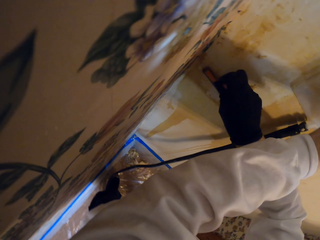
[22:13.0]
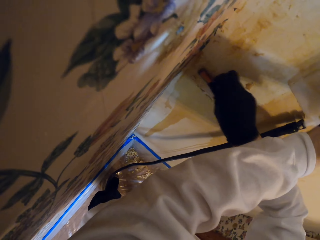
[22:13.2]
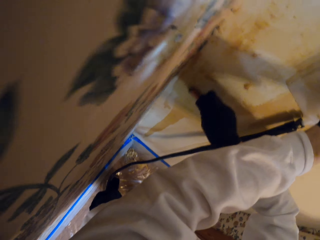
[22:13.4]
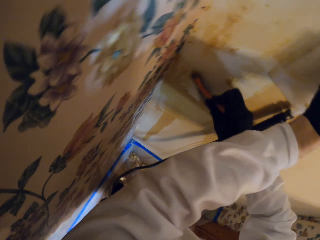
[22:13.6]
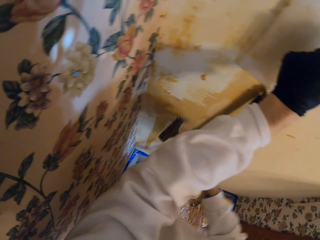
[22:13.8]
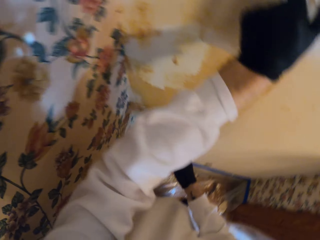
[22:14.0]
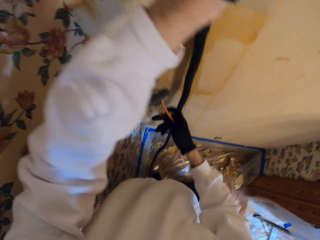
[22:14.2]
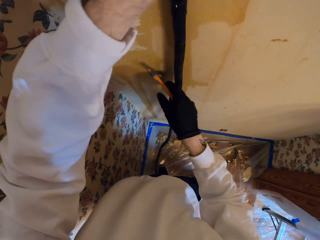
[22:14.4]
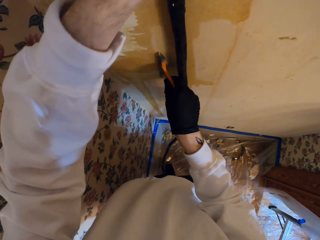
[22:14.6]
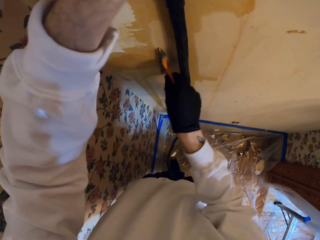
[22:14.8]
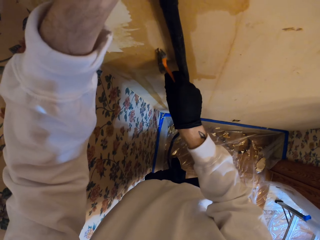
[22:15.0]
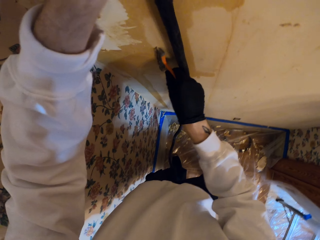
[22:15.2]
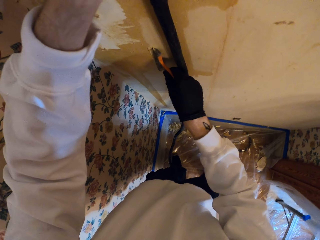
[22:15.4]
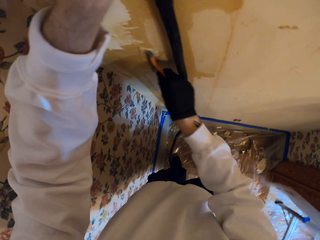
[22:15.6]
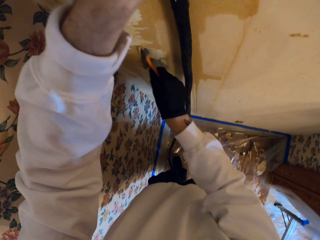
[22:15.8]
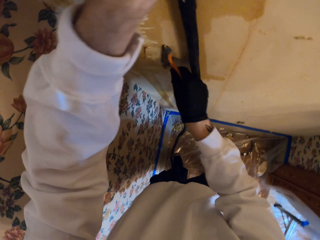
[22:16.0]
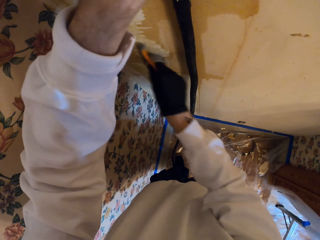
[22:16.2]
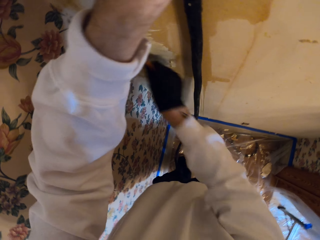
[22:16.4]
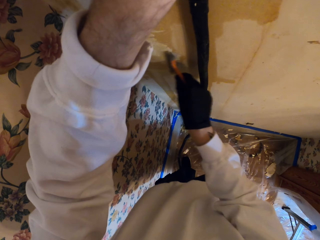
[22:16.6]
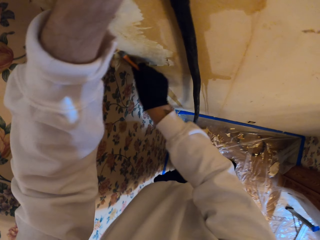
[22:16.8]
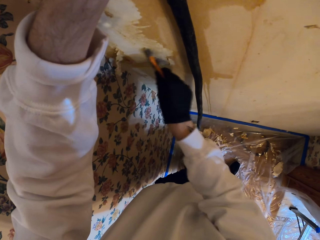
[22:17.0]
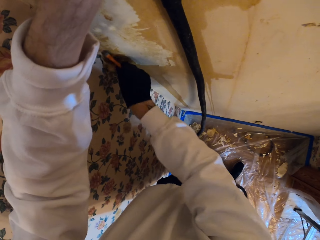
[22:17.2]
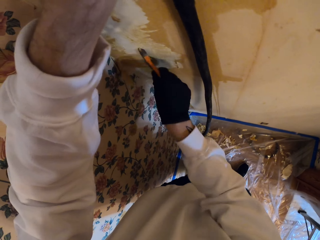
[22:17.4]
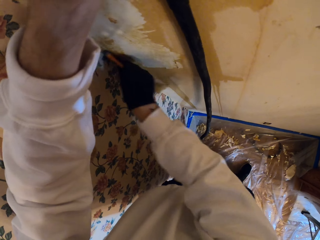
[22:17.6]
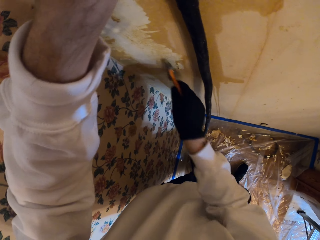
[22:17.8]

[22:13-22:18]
The camera wearer removes the dirt on the wall with a scraper.

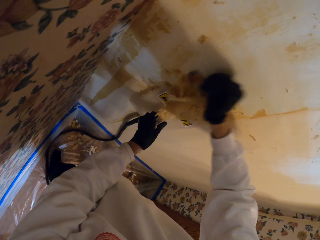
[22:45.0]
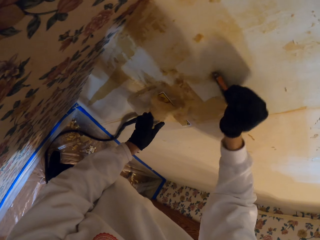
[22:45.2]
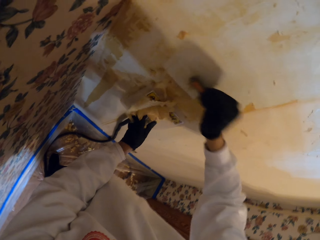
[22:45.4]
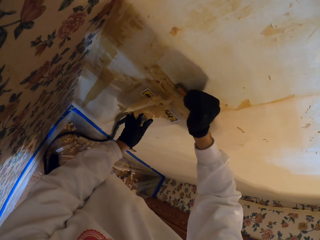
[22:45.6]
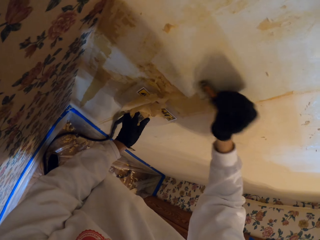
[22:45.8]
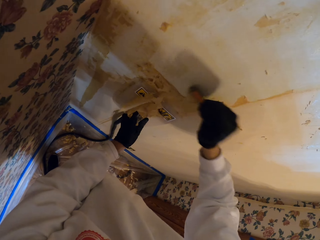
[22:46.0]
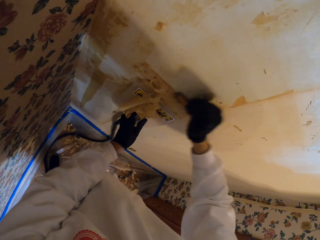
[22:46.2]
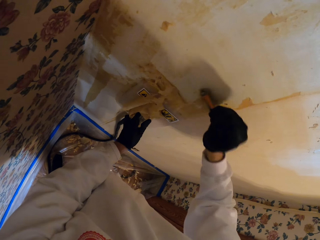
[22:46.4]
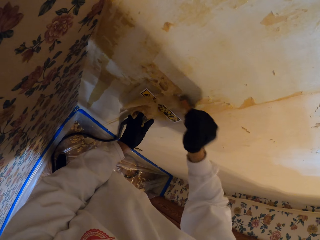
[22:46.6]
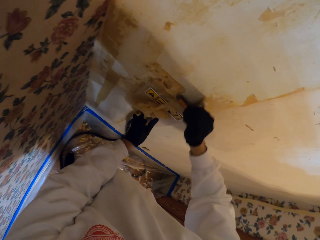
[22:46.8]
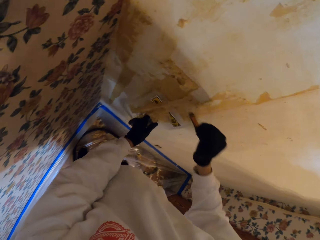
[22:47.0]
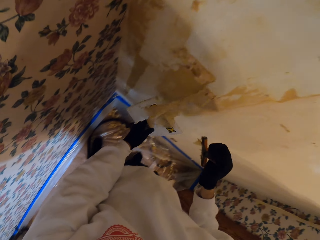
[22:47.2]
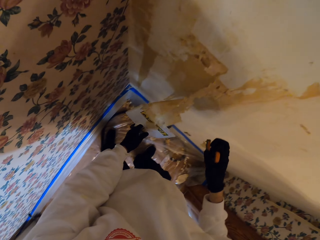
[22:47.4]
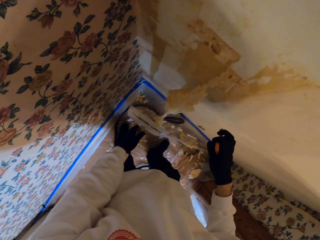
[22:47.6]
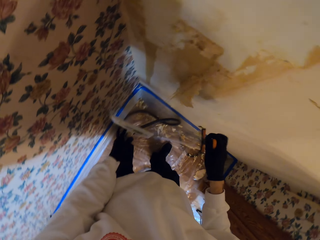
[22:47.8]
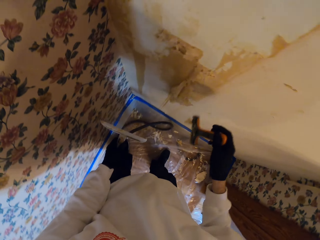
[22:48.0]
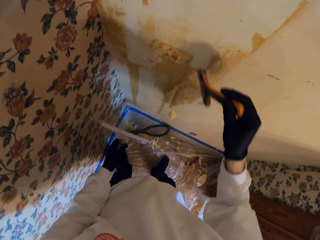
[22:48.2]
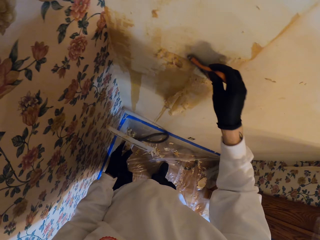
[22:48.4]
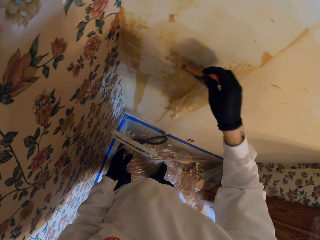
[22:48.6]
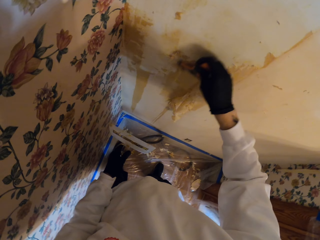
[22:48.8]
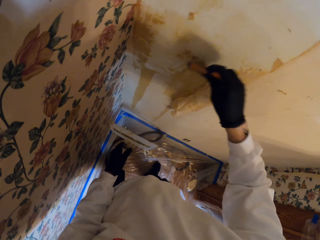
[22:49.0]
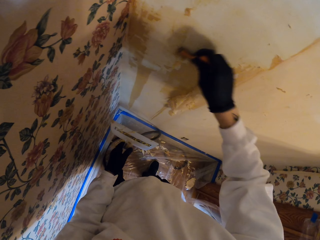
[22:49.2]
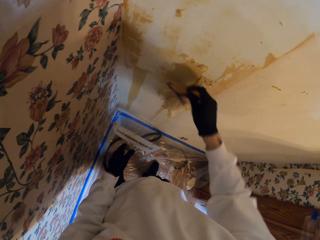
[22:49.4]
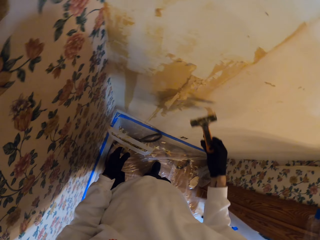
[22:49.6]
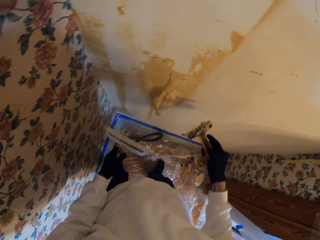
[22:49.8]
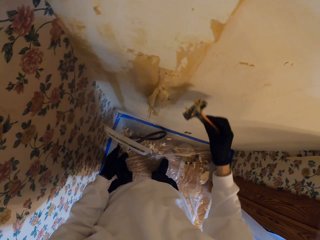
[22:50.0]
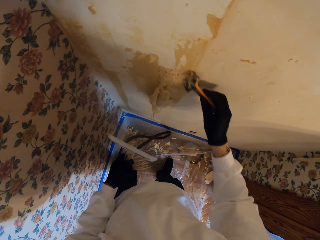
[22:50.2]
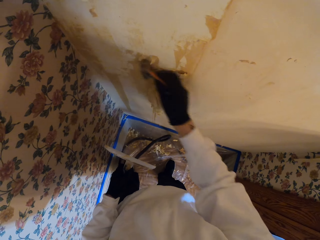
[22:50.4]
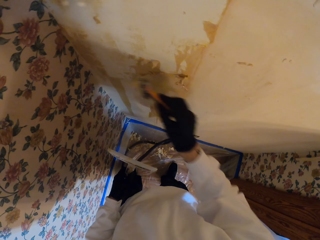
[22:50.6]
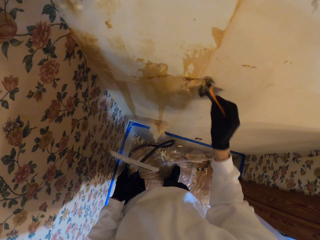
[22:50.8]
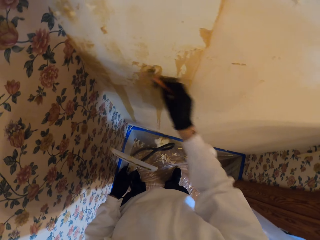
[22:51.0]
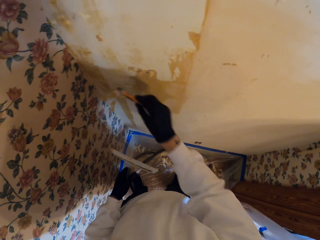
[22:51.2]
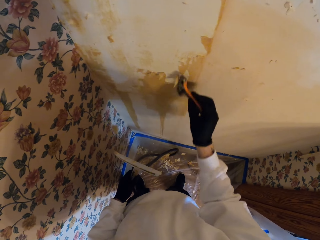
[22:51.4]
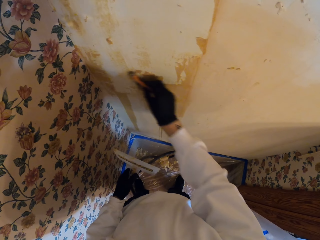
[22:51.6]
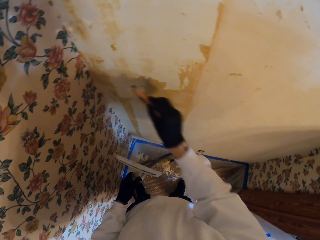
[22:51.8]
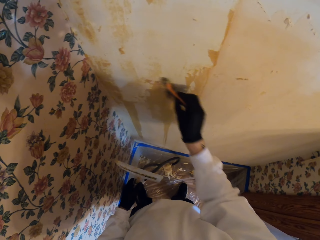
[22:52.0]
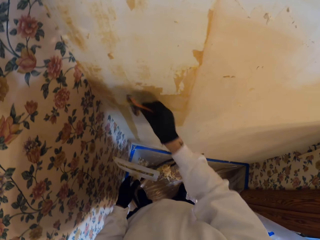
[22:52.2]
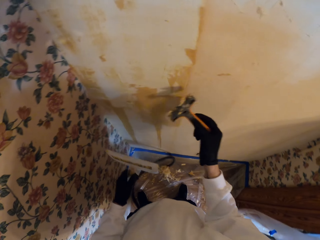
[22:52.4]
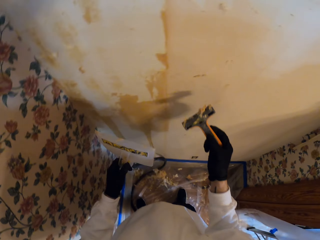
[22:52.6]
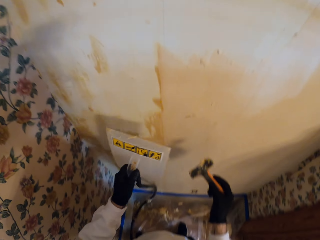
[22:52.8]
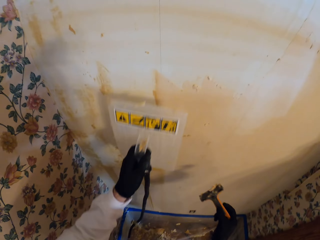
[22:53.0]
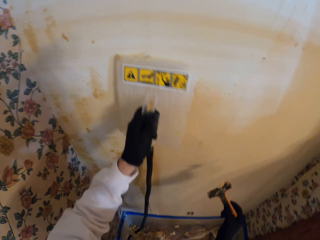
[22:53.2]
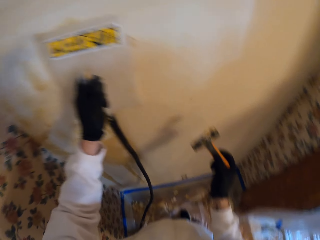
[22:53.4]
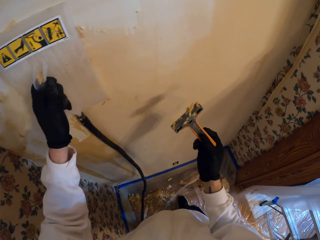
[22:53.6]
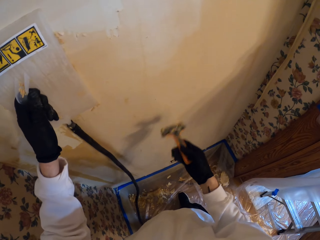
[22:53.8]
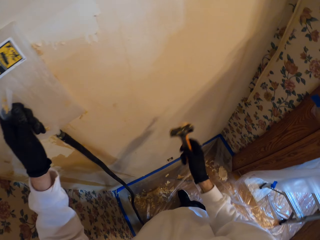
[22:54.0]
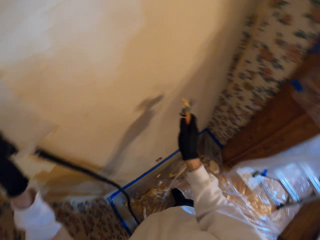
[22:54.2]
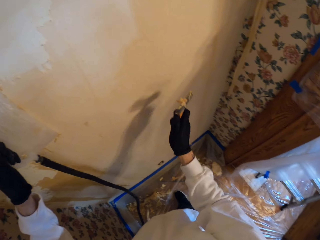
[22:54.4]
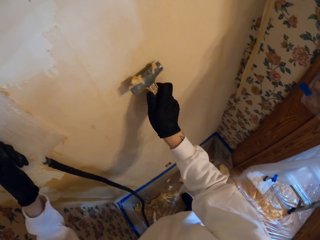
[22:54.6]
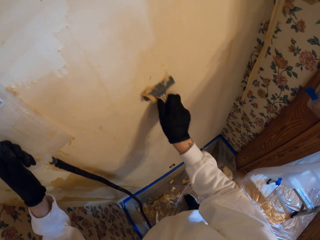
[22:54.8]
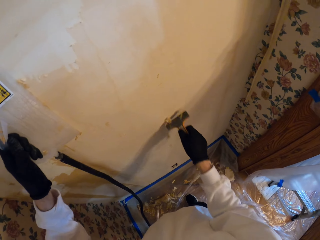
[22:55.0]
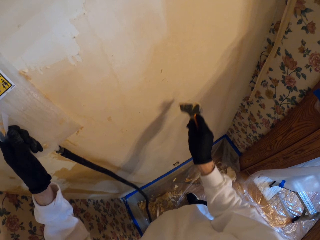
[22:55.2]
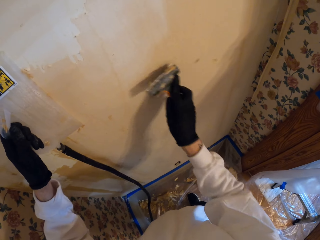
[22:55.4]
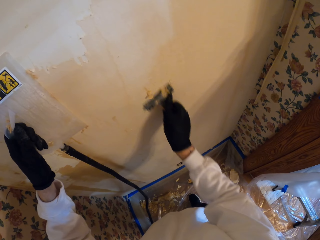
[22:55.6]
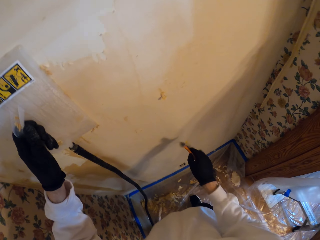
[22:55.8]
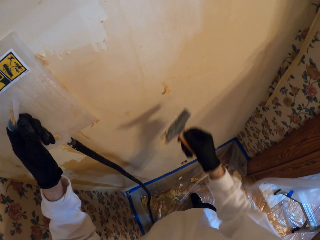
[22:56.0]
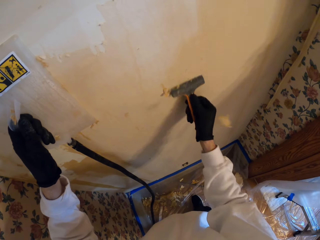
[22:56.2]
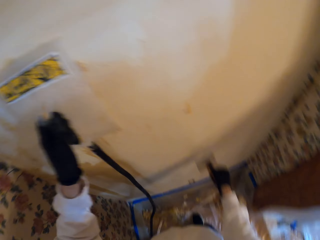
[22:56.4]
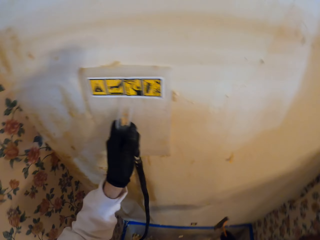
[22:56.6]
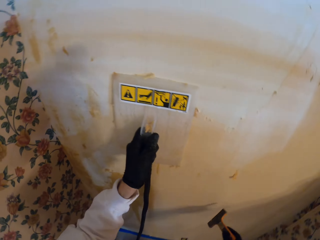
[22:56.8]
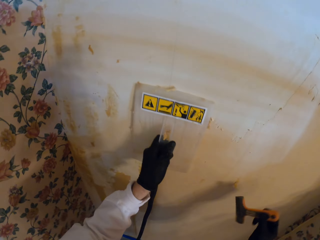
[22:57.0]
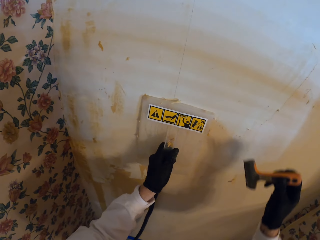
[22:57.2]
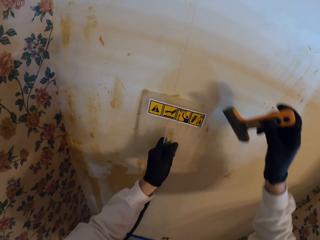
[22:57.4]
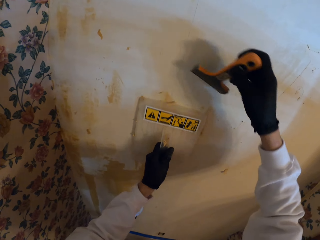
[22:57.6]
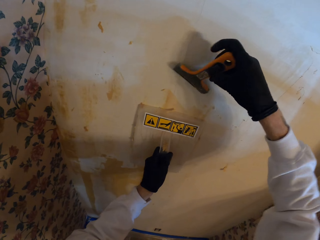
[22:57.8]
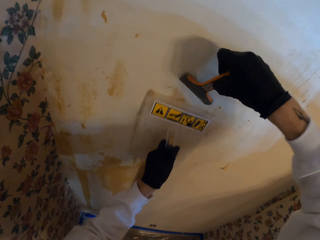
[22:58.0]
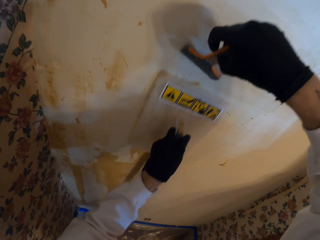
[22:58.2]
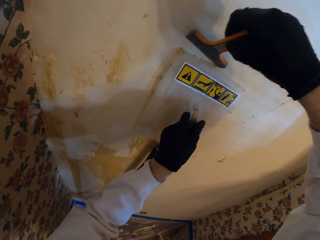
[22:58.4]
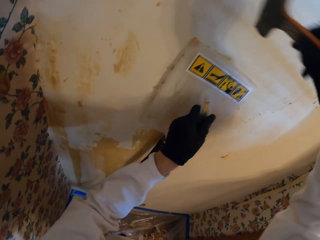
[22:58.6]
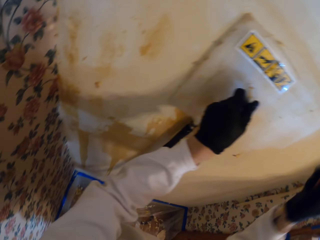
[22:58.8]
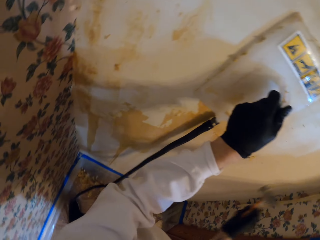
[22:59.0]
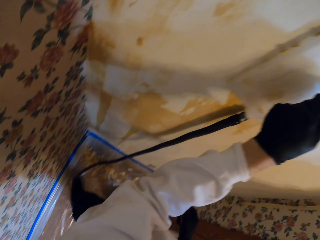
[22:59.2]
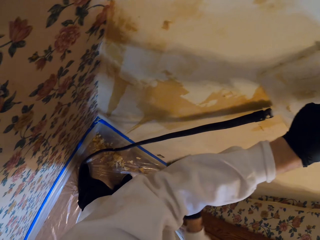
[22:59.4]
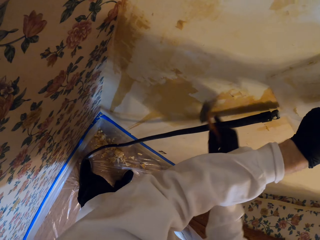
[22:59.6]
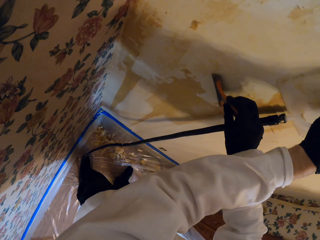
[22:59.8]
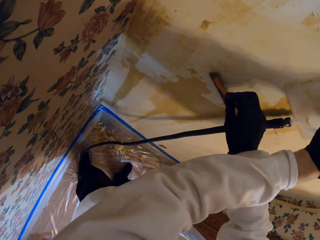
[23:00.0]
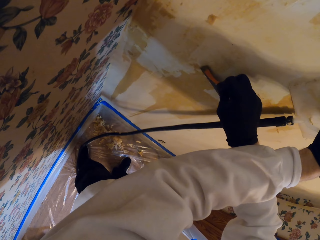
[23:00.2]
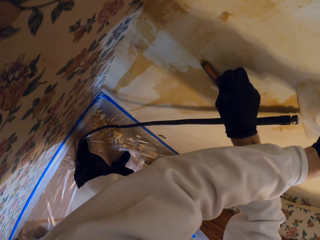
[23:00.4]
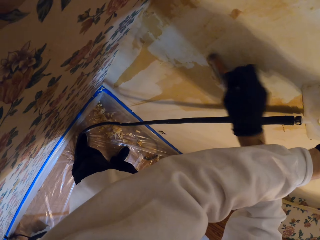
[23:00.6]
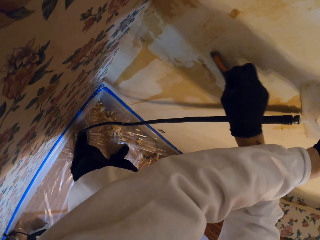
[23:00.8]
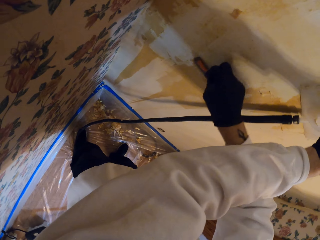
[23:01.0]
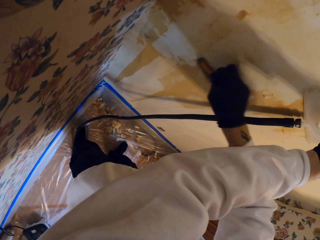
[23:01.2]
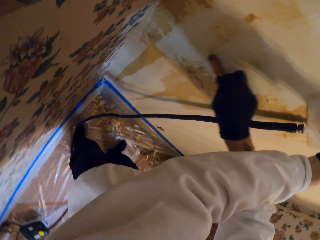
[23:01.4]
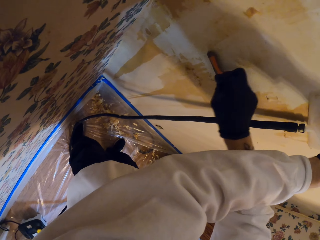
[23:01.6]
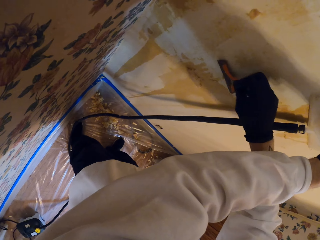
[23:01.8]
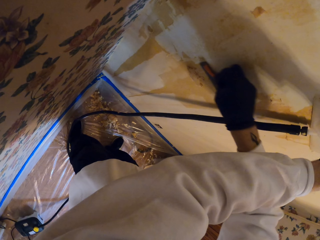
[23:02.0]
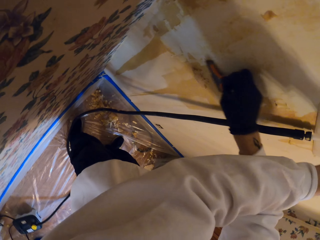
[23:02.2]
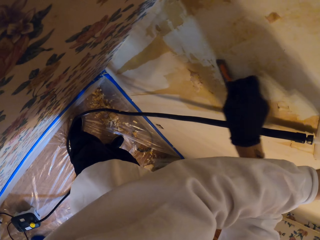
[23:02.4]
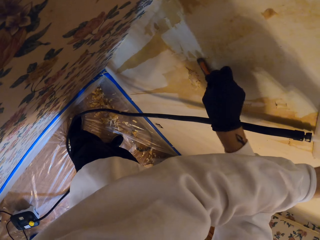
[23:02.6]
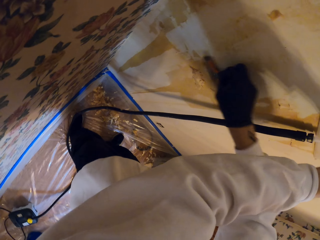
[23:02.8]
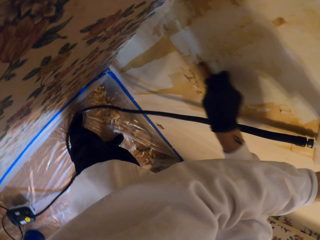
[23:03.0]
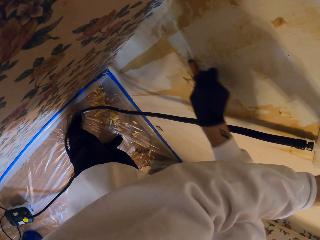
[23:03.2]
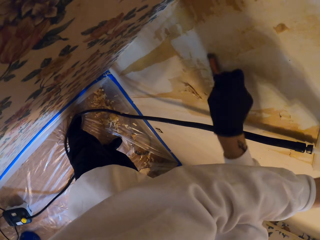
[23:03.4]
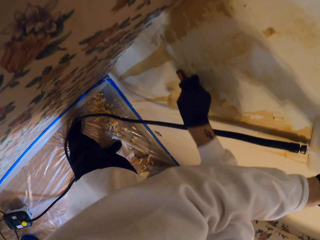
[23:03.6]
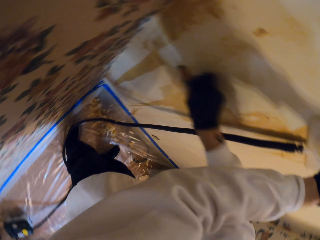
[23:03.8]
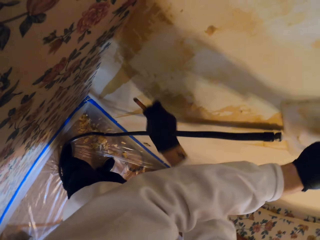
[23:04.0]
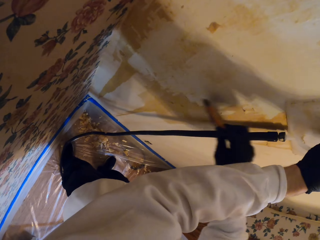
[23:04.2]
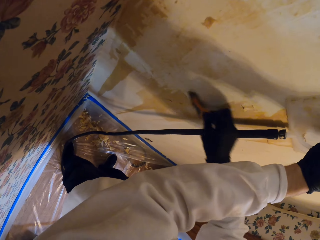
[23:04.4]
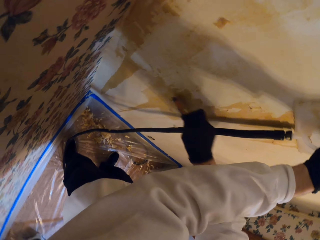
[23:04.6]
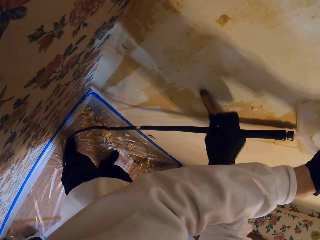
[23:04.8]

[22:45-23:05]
The camera wearer removes the float from the wall. They stare at the wall. They scrape the wallpaper off. They place the float on the wall. They wipe the paint scraper. They scrape the wallpaper off. They stare at the wall. They adjust the float. They stare down. They scrape the wallpaper off.
